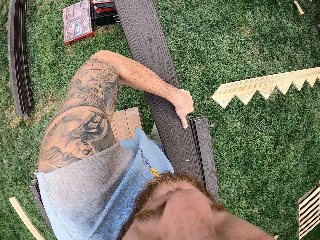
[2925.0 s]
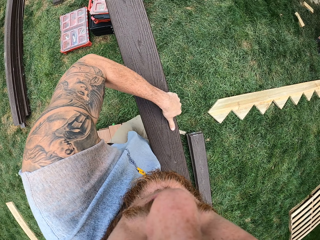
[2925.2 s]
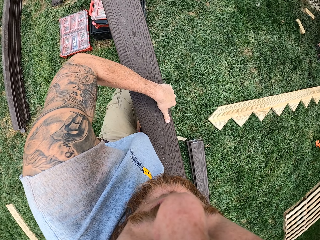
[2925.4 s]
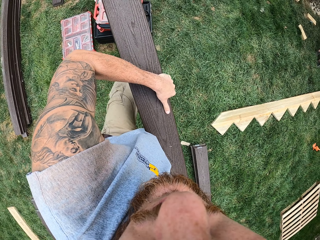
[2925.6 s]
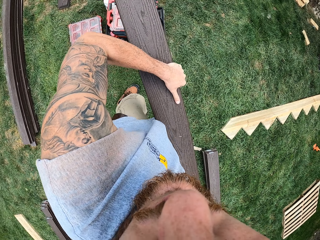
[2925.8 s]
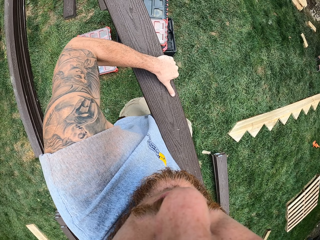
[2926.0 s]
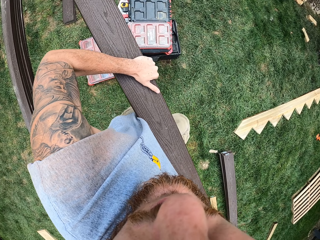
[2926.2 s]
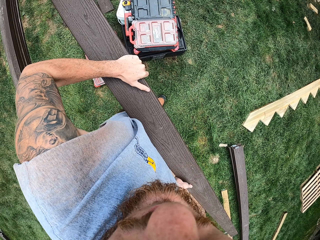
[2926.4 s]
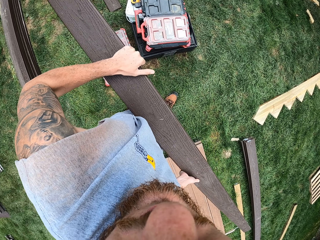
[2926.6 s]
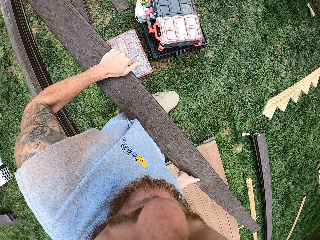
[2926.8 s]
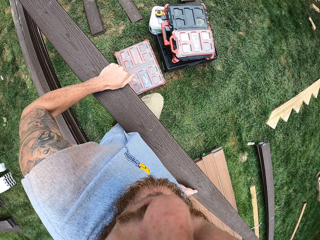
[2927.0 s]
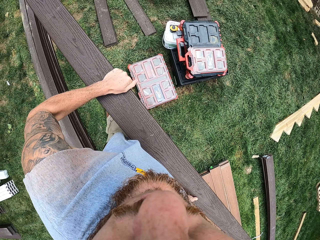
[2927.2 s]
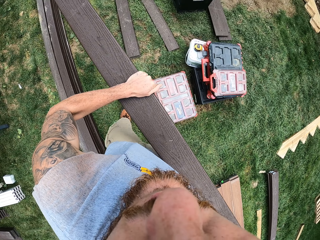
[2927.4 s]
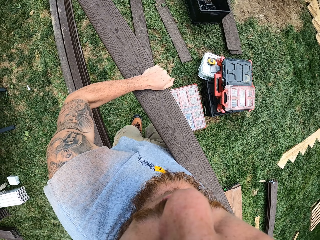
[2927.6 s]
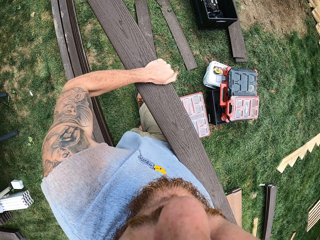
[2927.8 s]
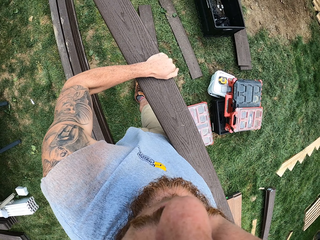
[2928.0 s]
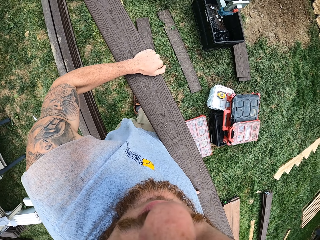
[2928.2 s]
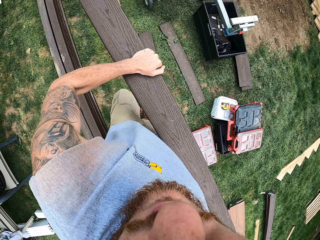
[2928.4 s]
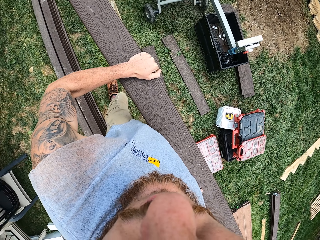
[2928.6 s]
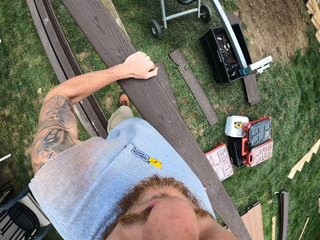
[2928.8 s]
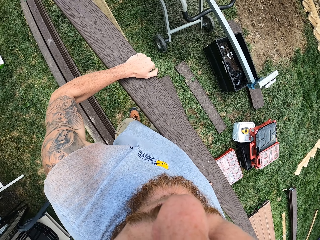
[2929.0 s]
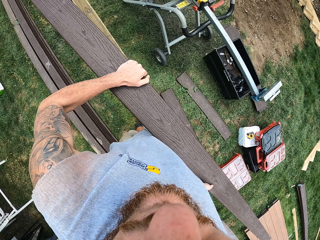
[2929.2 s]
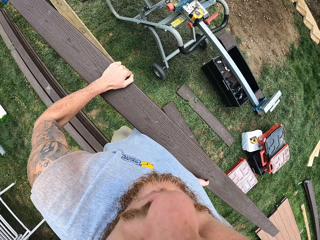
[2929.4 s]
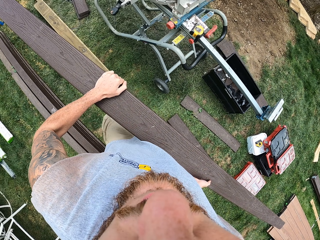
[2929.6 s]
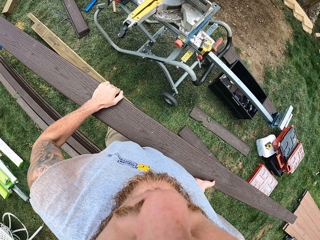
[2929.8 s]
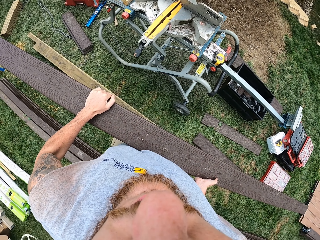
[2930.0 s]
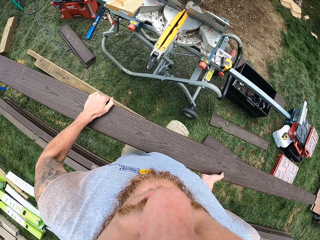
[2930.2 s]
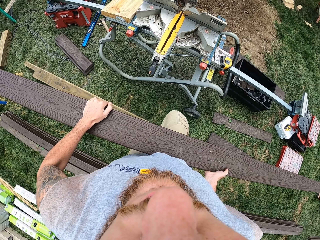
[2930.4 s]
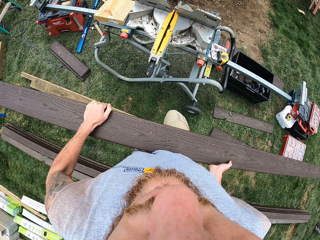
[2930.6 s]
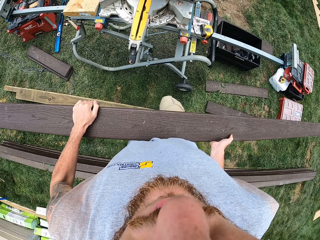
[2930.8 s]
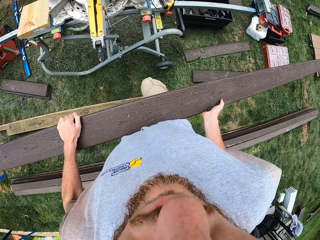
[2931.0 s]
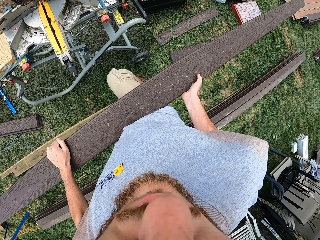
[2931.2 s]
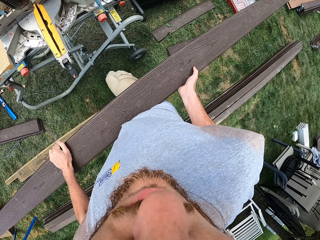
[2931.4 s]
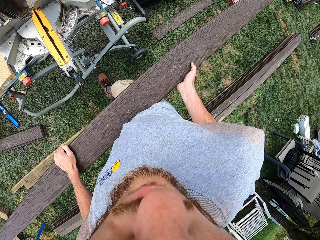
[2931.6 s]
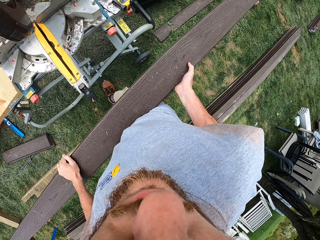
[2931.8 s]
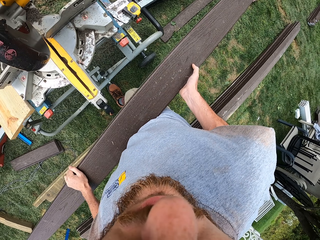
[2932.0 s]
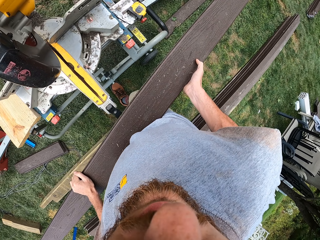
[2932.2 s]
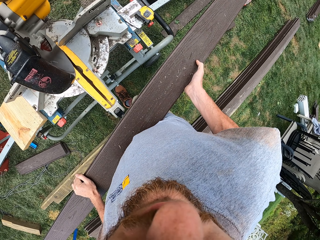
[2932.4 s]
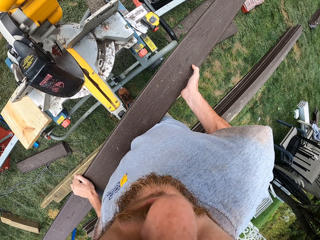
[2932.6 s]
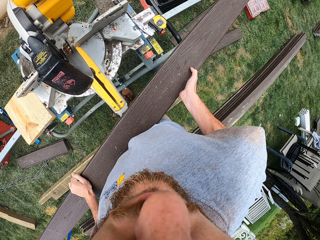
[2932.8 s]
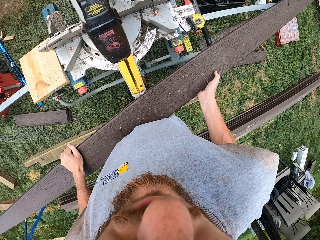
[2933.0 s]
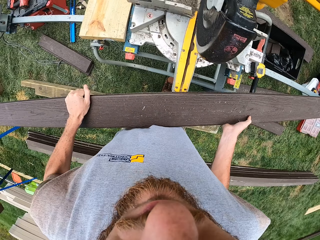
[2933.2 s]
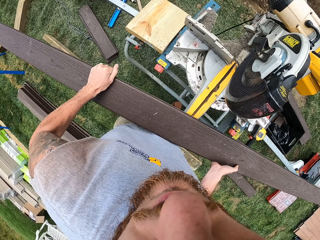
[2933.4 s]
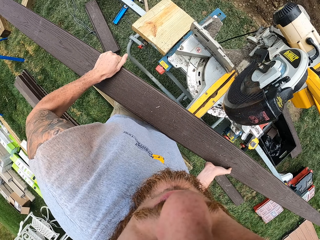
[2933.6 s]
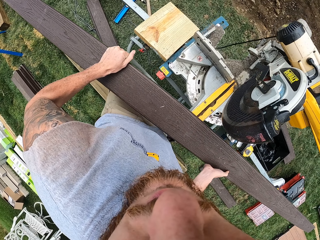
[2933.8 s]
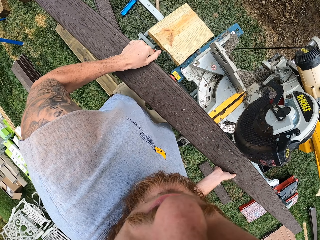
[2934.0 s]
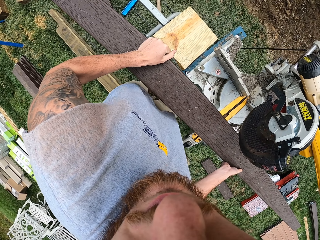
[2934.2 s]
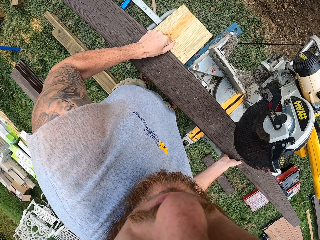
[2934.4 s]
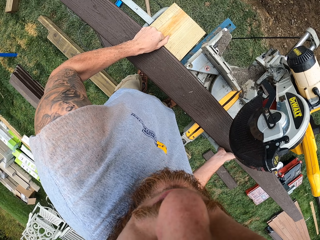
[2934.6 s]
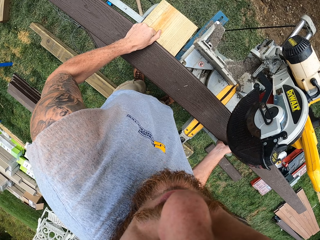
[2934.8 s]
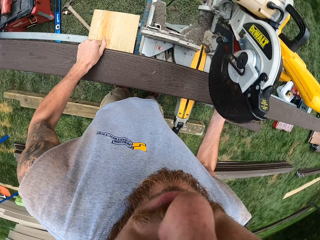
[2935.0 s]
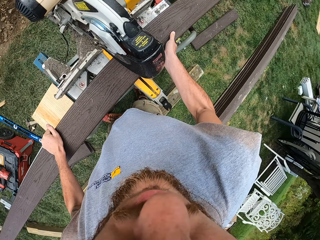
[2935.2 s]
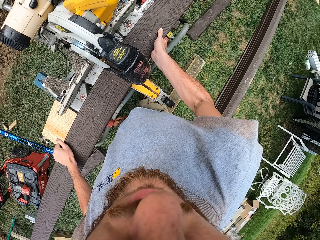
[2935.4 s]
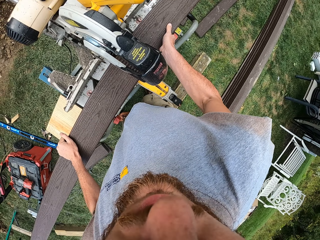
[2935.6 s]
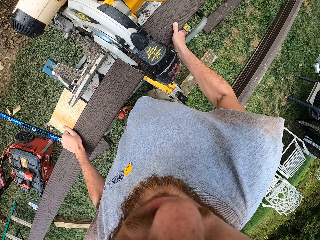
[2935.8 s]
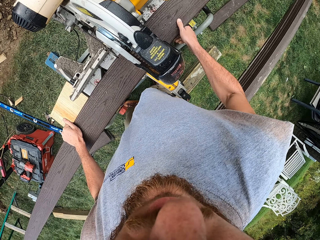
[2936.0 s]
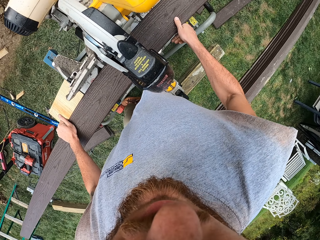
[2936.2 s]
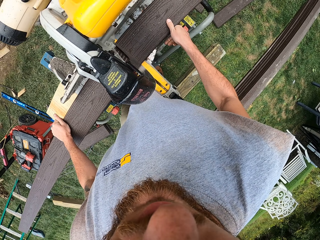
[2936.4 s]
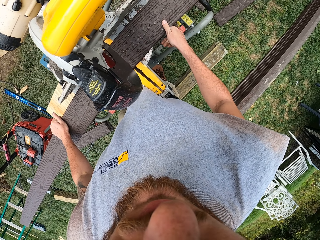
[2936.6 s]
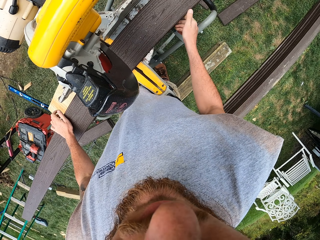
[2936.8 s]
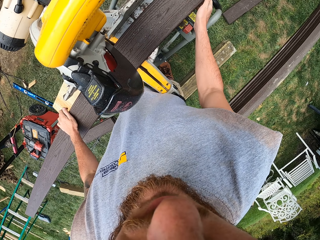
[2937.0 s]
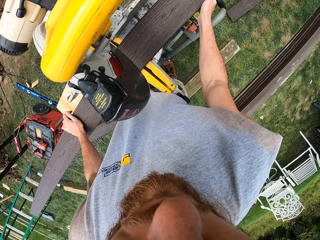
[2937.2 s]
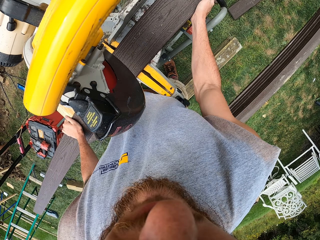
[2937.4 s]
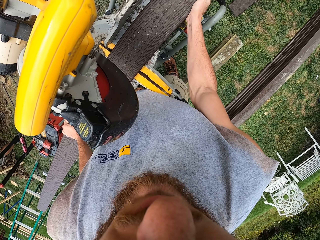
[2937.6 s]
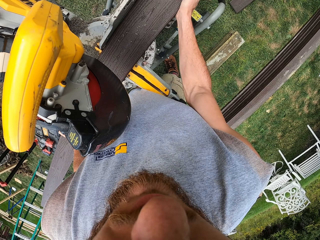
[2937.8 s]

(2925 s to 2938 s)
The camera wearer carries timber. They move around the compound. They move towards the wood cutter. They put the timber on the wood cutter.

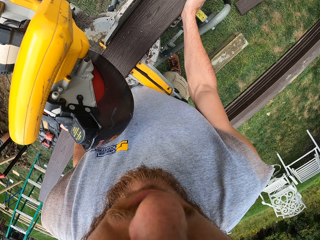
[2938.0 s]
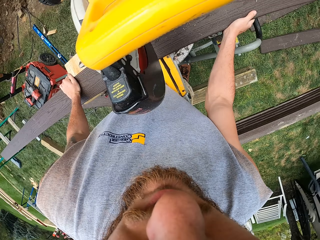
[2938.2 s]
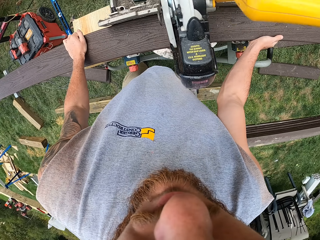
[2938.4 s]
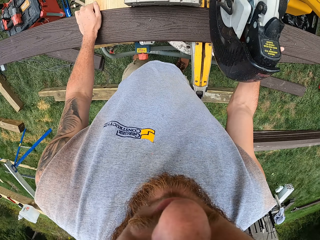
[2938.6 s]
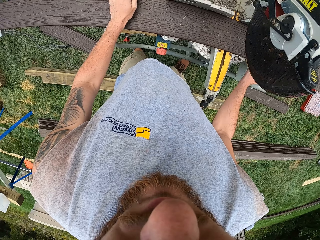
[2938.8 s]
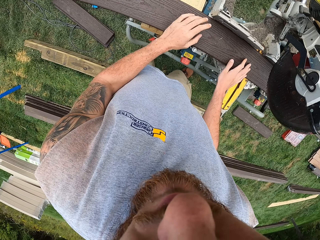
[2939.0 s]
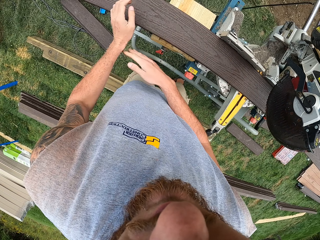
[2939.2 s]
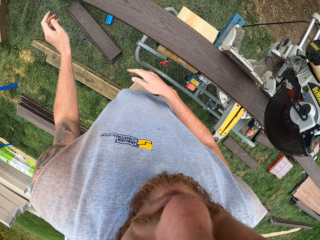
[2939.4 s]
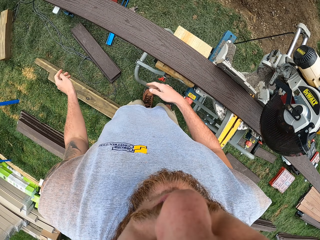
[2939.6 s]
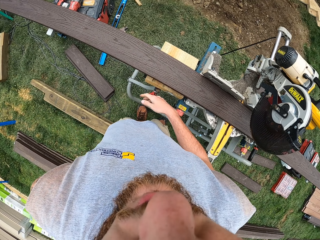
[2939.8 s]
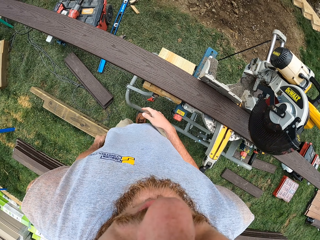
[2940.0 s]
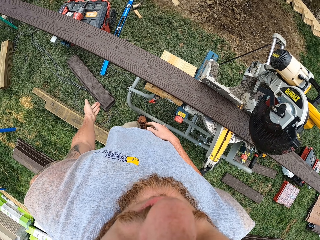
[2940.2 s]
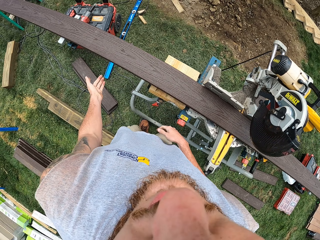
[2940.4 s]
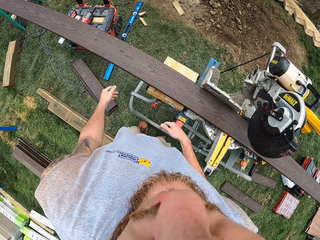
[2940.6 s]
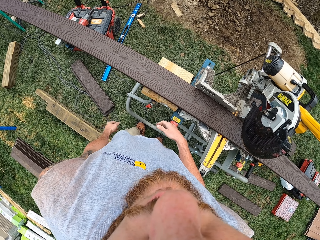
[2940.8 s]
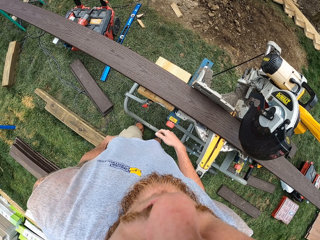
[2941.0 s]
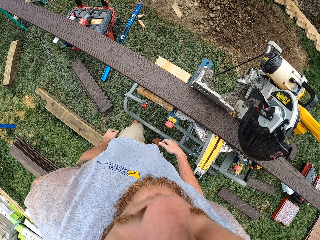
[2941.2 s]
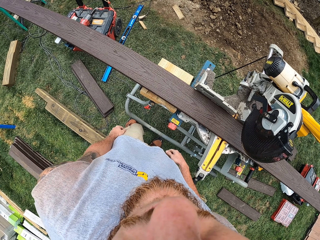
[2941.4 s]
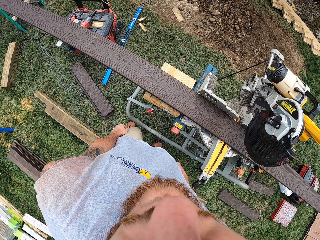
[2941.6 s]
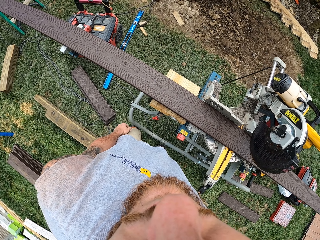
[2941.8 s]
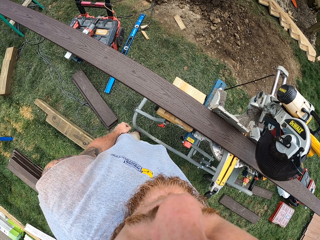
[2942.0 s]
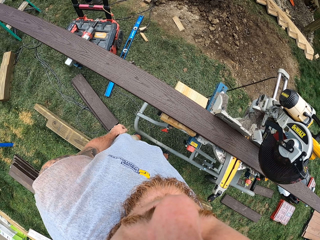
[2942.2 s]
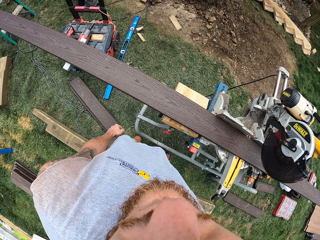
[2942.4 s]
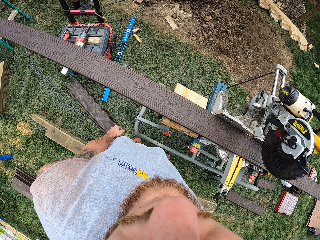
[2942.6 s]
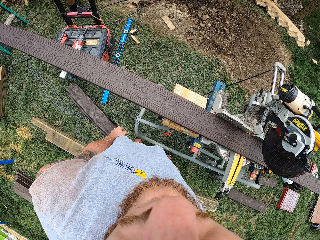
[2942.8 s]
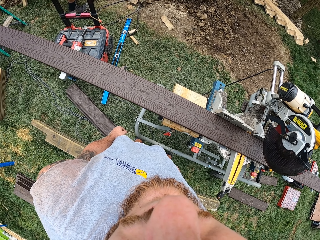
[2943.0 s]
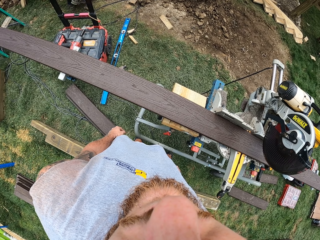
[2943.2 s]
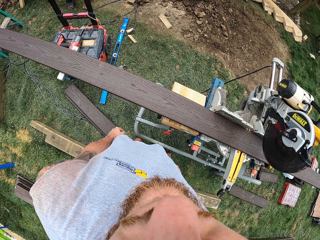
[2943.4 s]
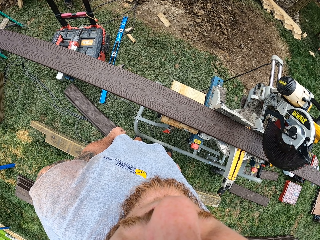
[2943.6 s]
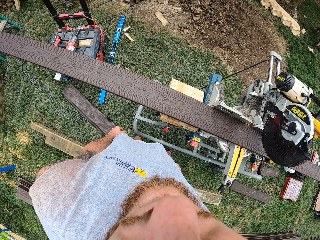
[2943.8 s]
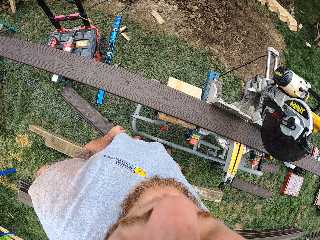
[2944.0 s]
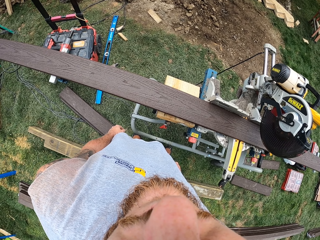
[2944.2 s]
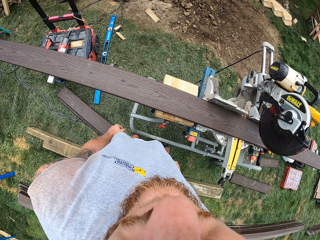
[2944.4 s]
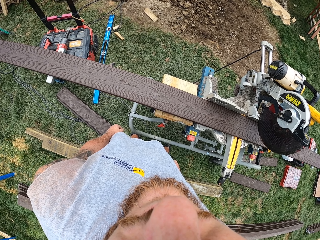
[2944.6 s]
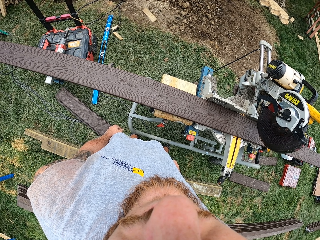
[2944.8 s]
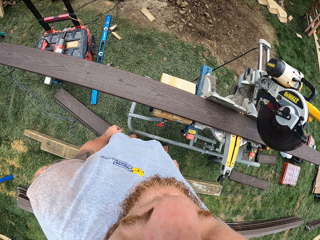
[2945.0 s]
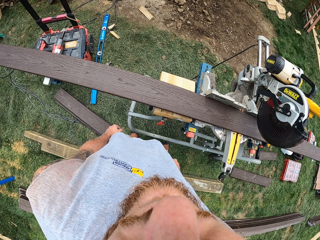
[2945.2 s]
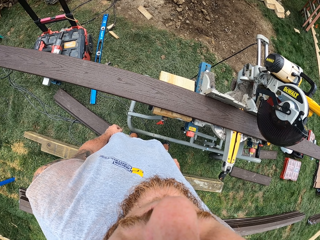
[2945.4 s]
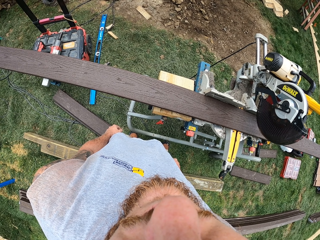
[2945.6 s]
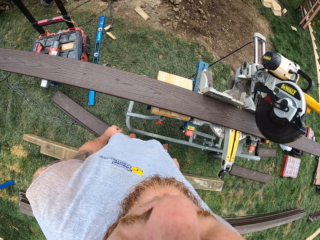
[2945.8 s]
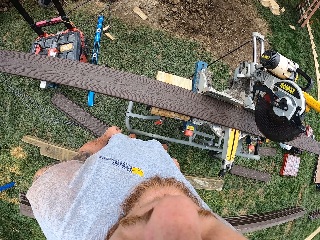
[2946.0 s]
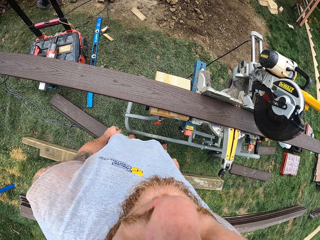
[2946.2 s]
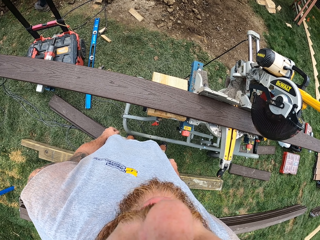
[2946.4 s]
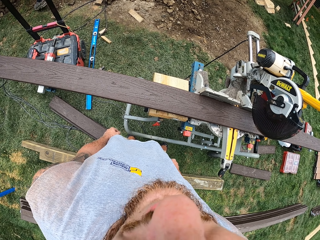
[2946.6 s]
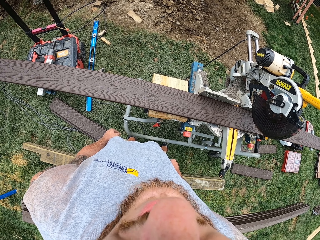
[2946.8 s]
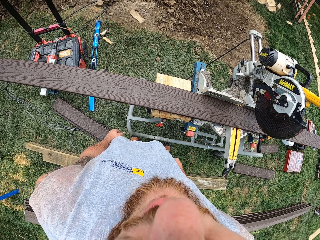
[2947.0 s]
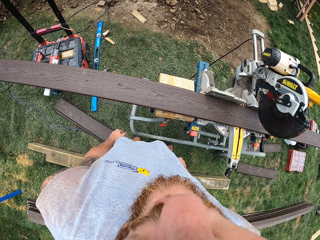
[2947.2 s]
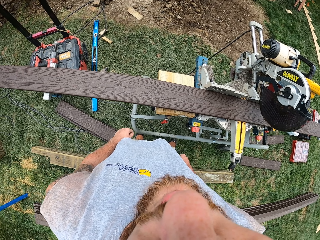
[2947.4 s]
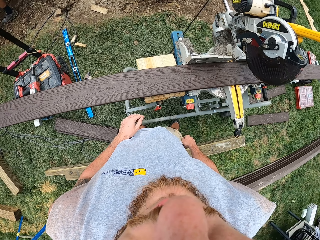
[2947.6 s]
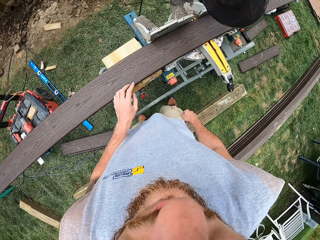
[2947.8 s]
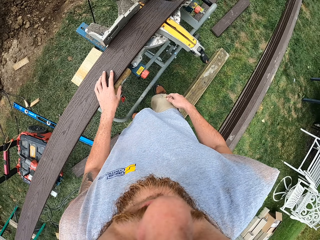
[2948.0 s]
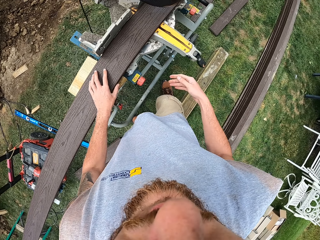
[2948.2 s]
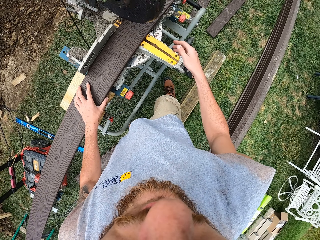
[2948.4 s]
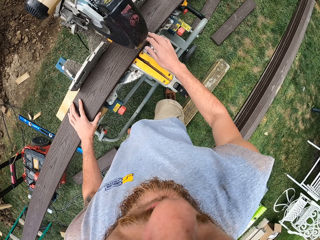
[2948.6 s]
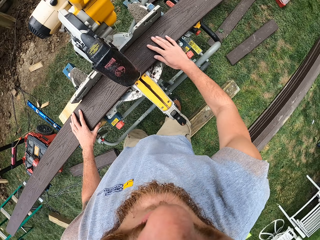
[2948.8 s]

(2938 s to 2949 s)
The camera wearer wipes the timber with both hands. They stand up. They stand beside the wood cutter machine. They hold the timber with the left hand.
